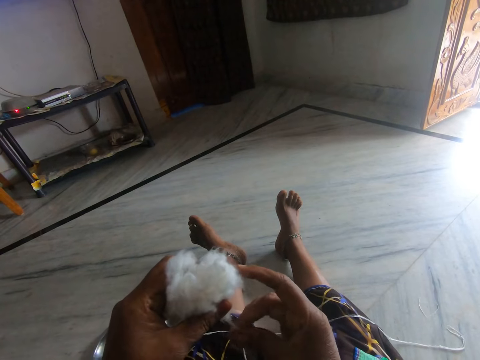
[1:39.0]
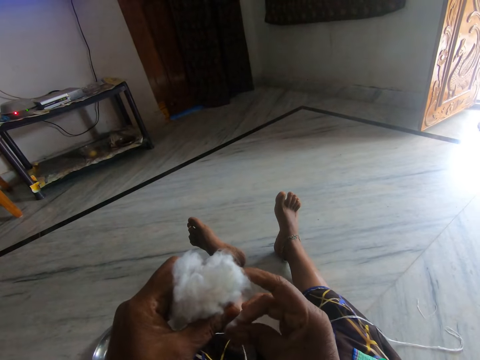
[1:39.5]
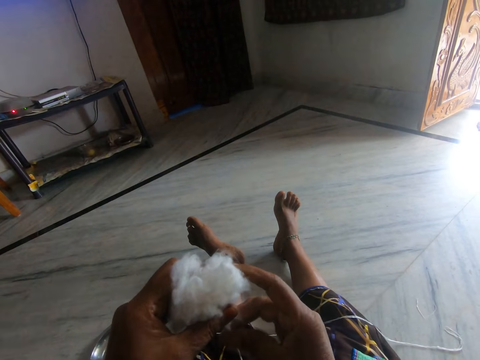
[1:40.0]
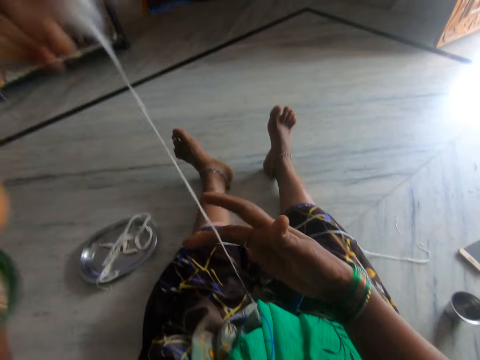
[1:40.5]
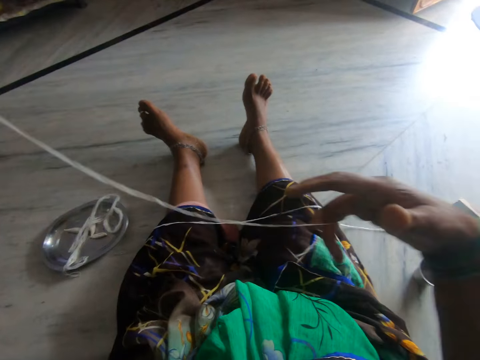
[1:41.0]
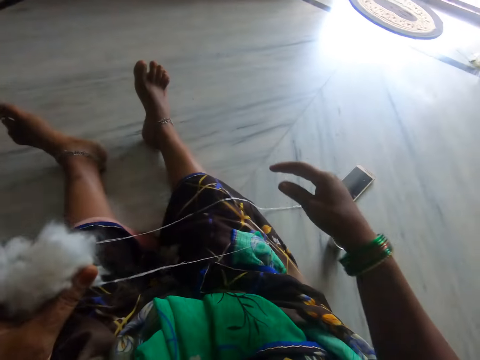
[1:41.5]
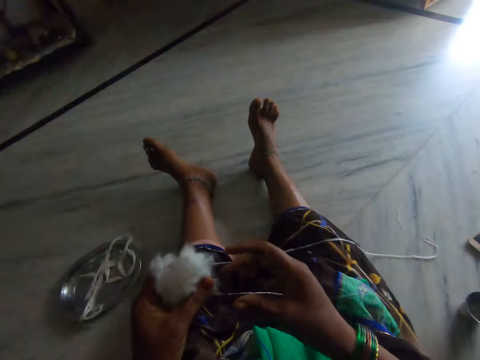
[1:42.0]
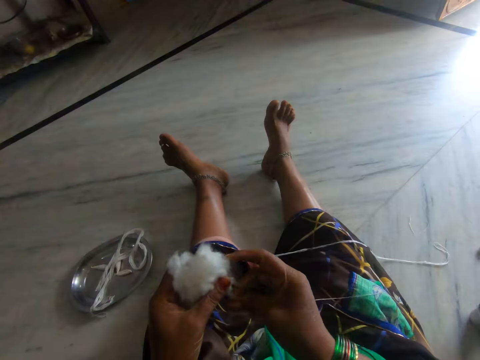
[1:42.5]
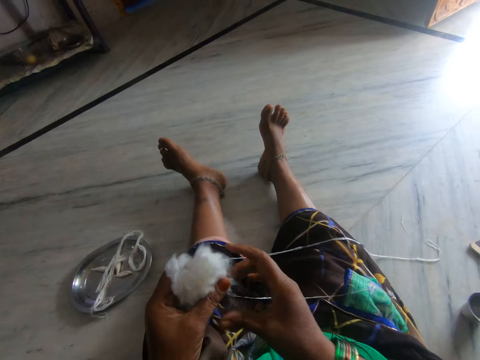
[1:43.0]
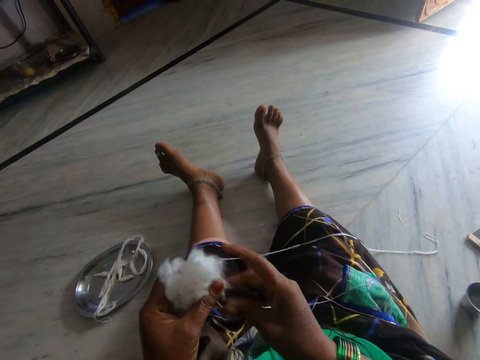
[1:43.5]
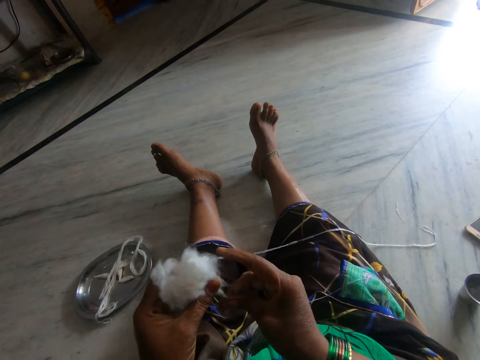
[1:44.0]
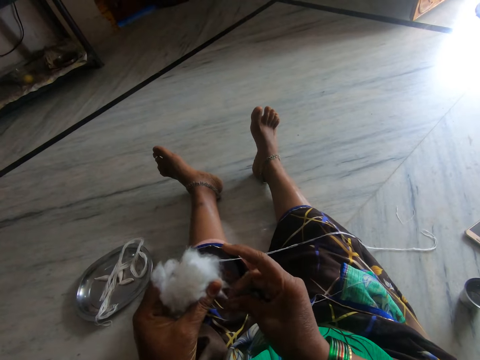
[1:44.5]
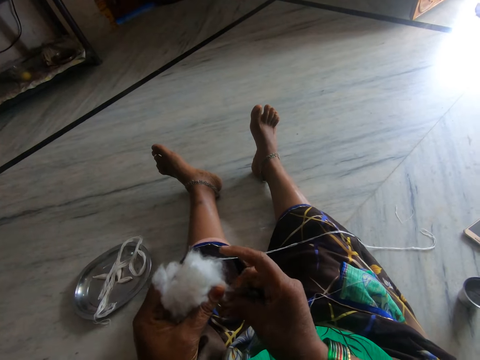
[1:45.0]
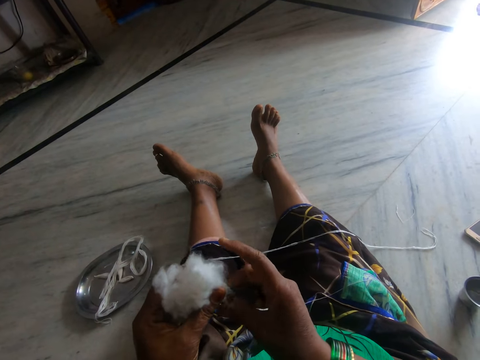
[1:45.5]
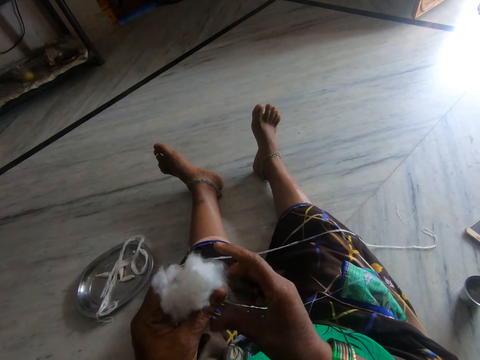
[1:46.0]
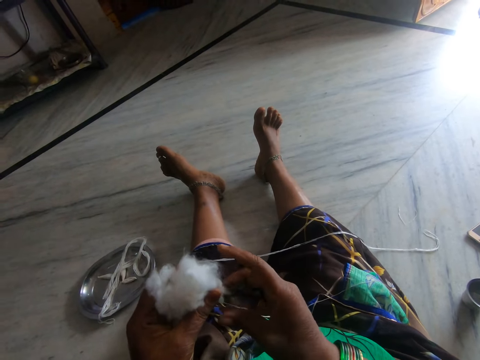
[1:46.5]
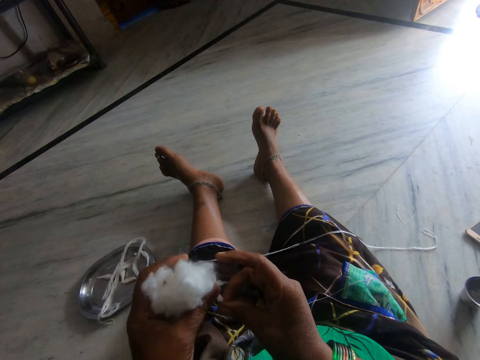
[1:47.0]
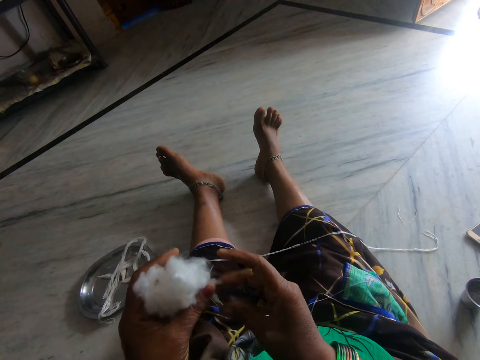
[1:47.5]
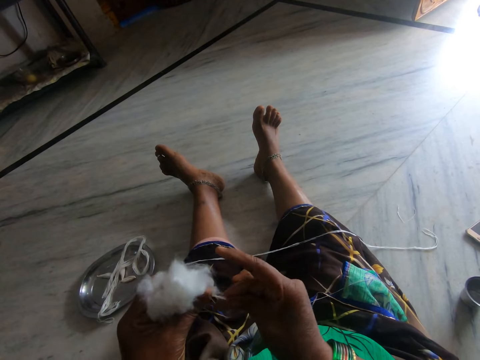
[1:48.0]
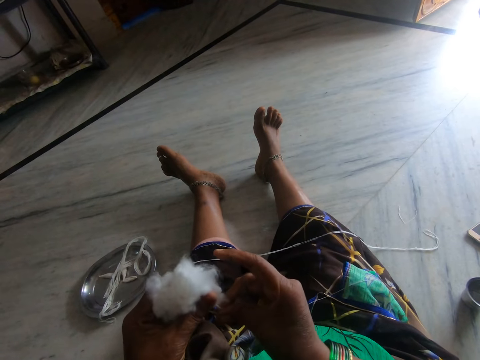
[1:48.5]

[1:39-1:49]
The camera wearer lifts up the cotton. She holds the string with her hand. She examines the yarn. She lowers the cotton and lets go of the string. She moves her hand forward. She rolls the cotton with her fingers. She spins wool into a yarn.

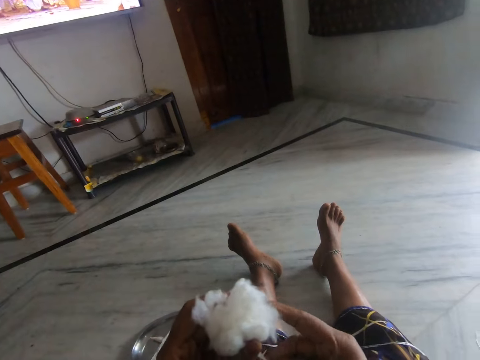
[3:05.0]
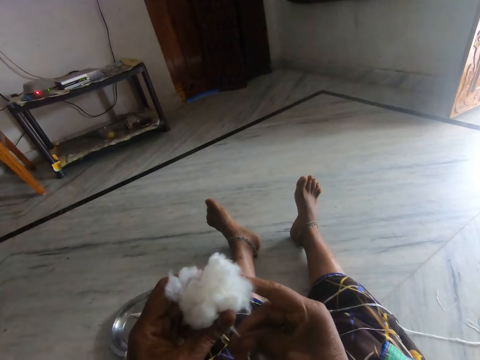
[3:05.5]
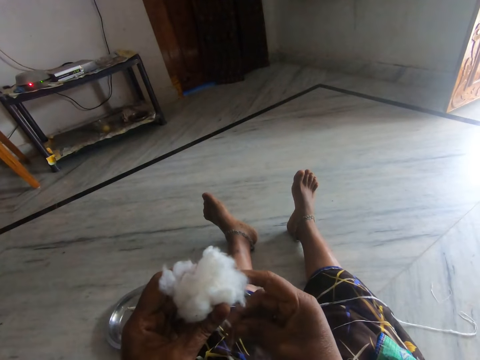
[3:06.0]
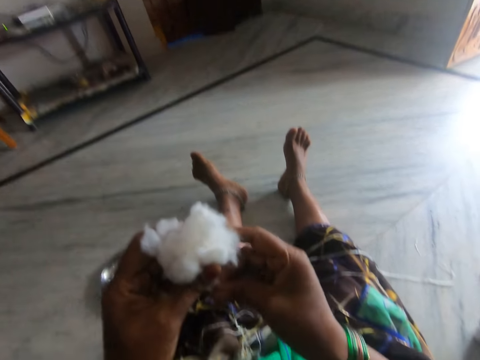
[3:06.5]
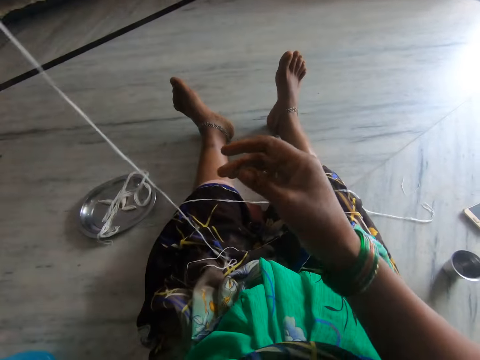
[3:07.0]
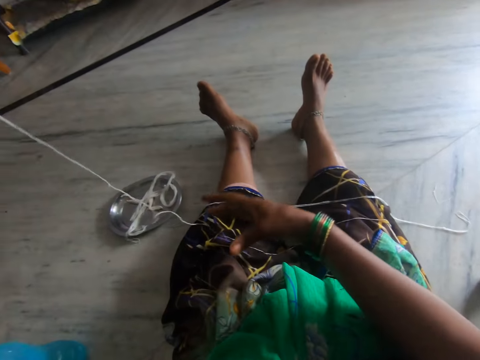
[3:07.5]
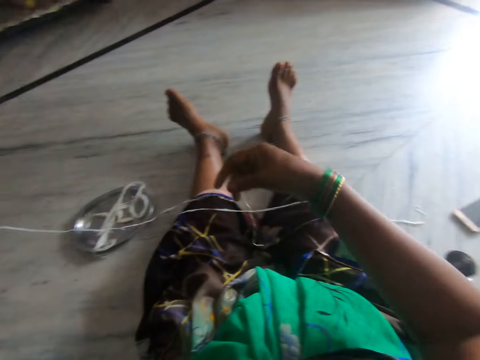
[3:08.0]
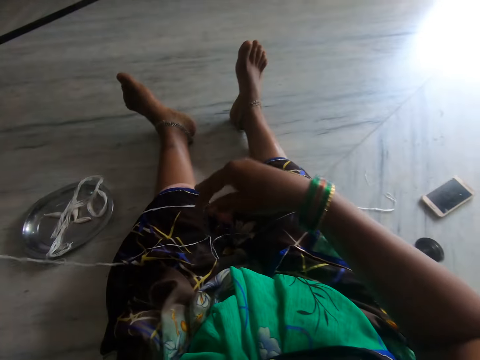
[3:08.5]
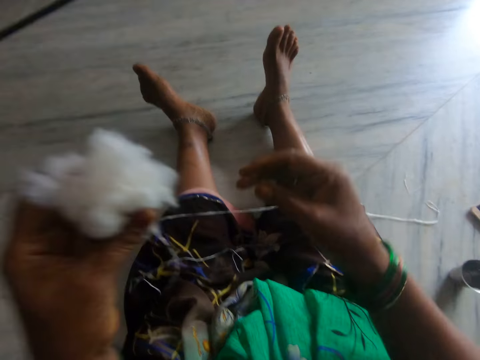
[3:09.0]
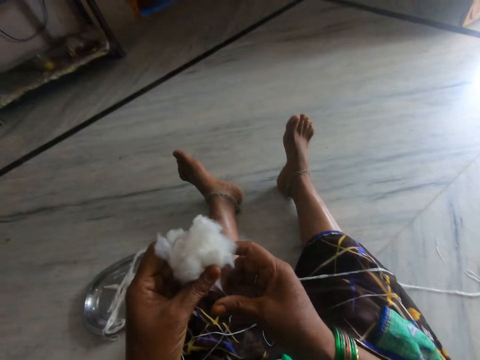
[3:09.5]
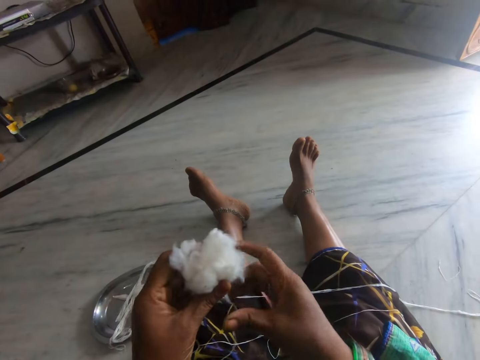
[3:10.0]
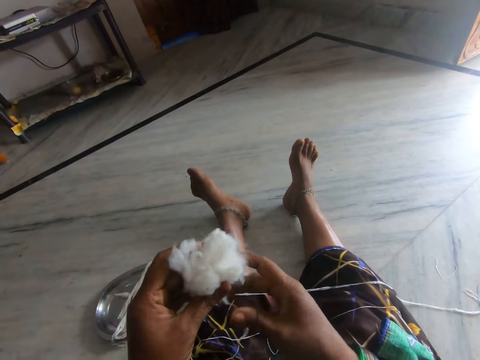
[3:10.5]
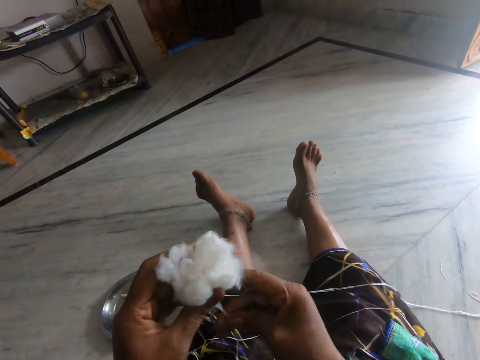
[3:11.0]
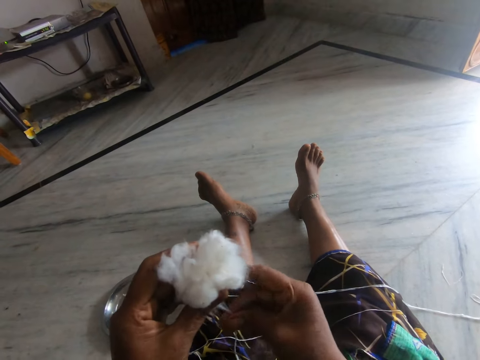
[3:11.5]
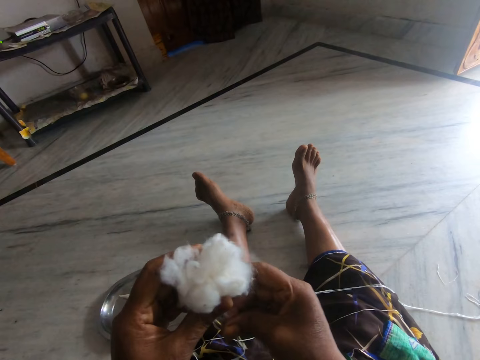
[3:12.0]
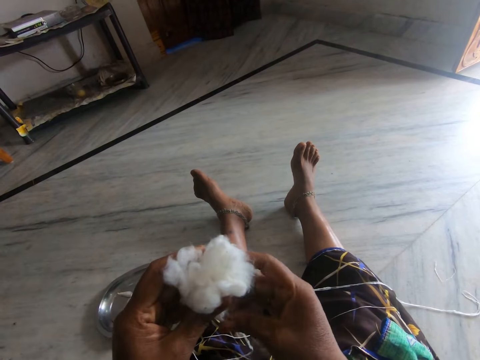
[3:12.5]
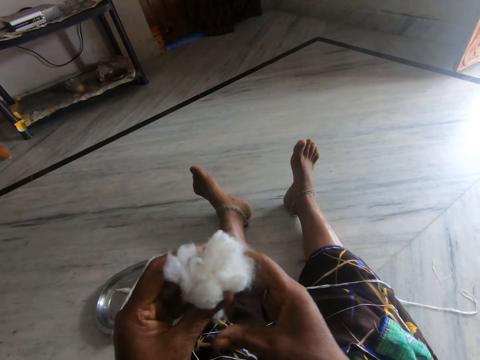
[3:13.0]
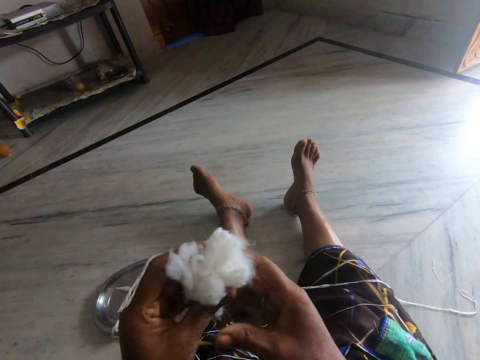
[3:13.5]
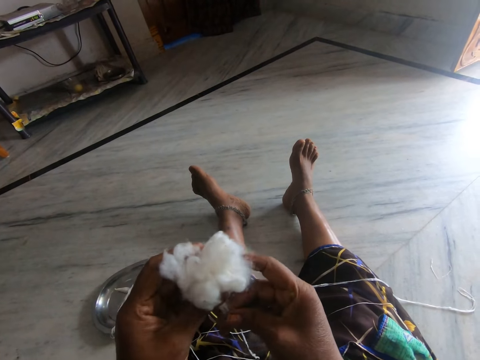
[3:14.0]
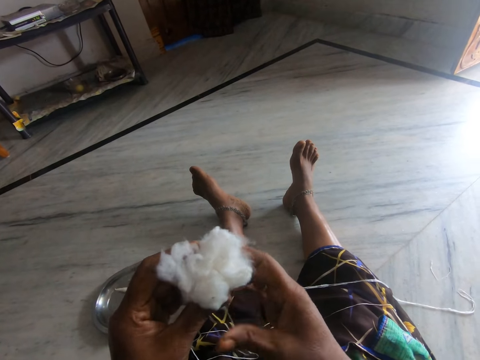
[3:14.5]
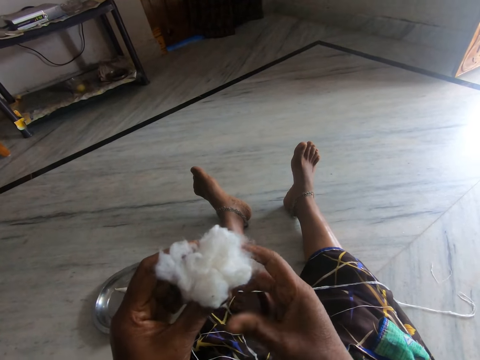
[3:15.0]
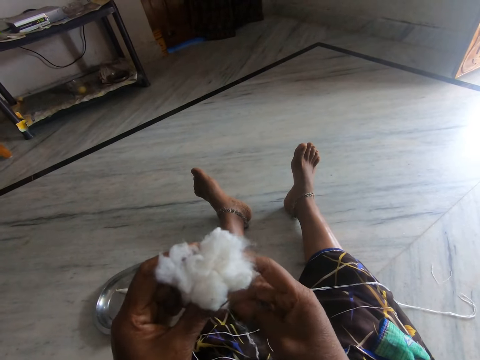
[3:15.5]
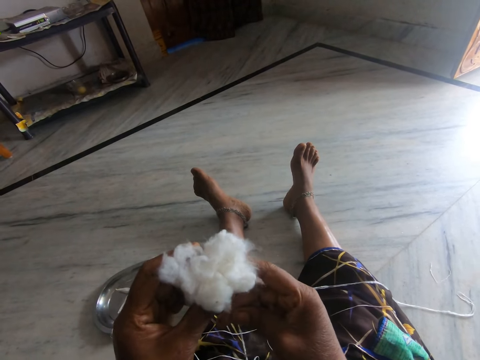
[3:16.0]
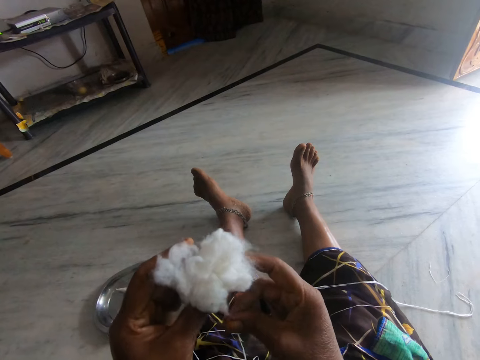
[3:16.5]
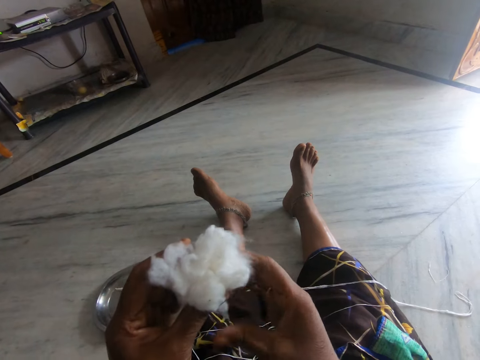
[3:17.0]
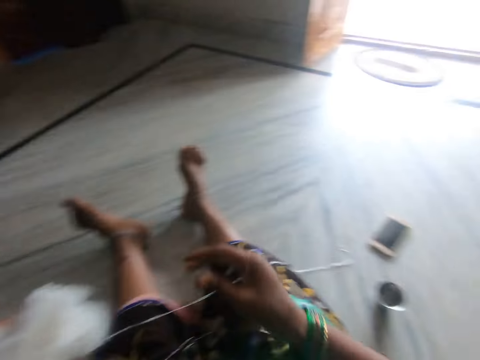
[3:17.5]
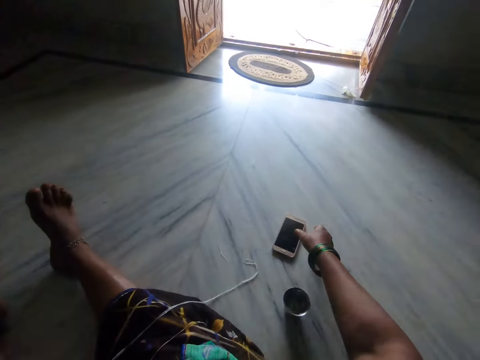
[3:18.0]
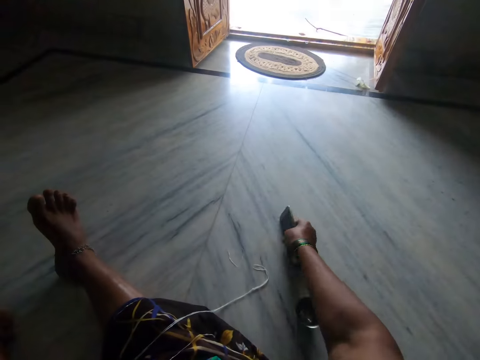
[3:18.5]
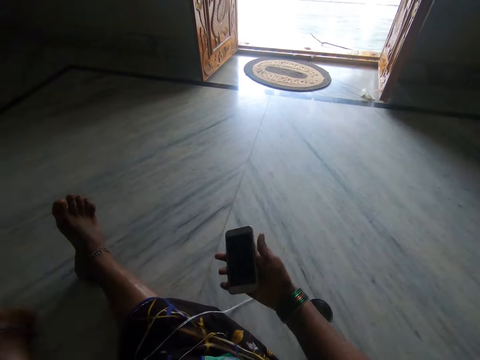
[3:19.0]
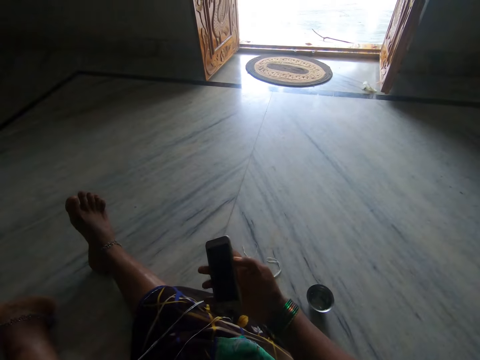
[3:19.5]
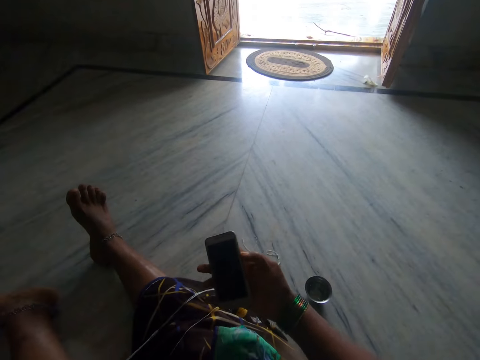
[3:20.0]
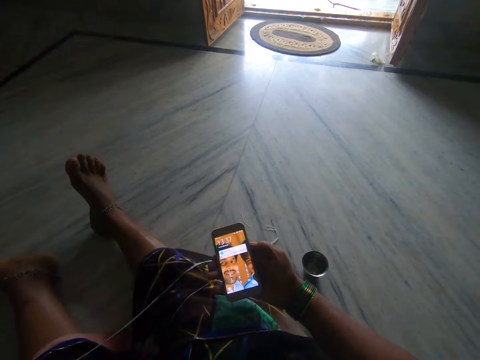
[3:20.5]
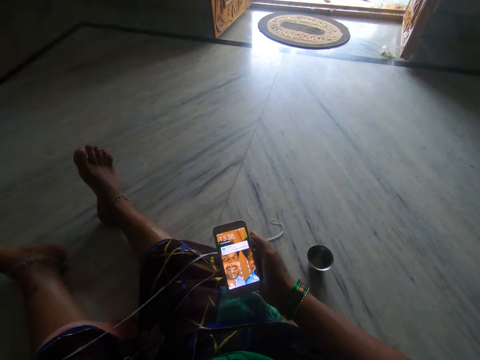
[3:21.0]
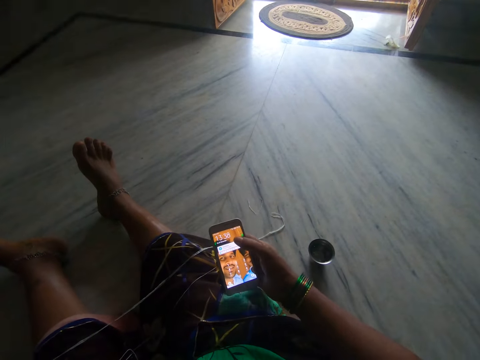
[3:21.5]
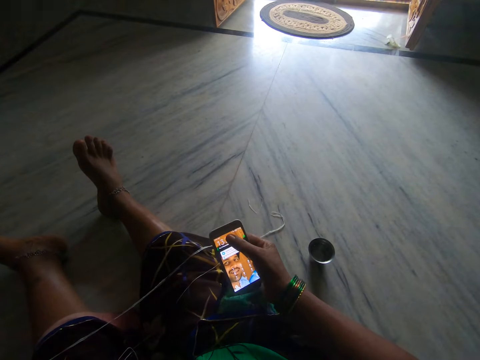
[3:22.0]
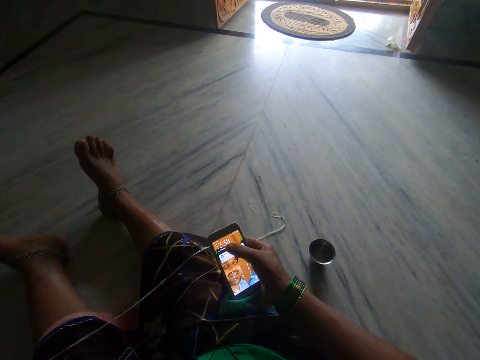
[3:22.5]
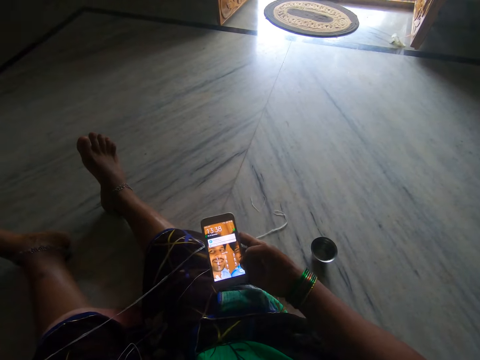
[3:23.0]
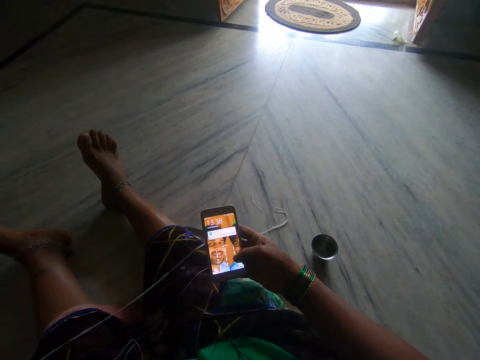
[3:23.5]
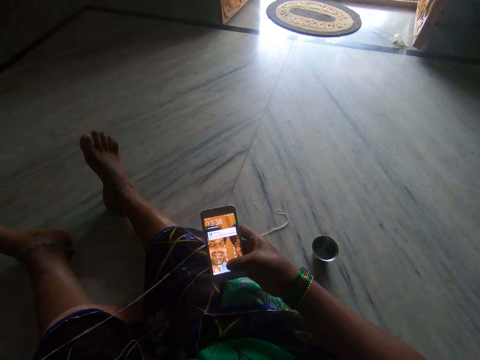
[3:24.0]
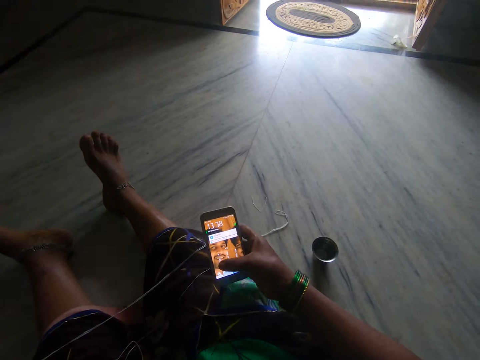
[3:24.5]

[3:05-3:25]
The camera wearer lifts up the cotton. She holds the string with her hand. She picks up the string. She examines the yarn. She drops the string on her thigh. She lowers the cotton. She moves her hand forward. She rolls the cotton with her fingers. She spins wool into a yarn. She moves her hand towards her phone. She picks up her phone from the floor. She presses a button on her phone. She scrolls on the phone's screen with her finger.
